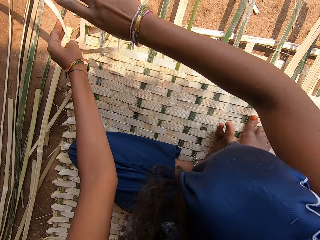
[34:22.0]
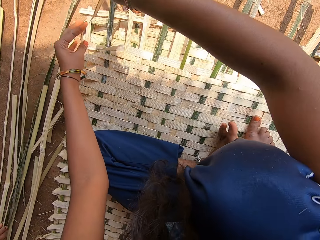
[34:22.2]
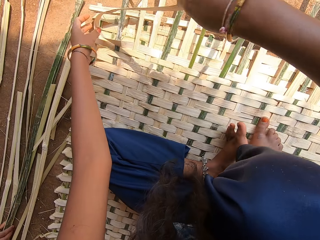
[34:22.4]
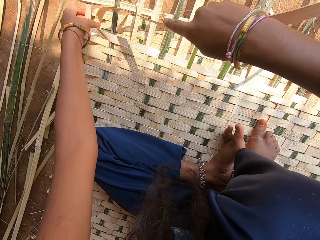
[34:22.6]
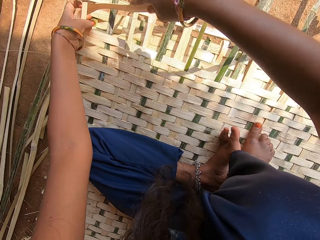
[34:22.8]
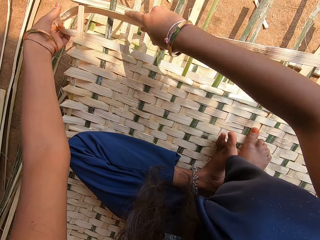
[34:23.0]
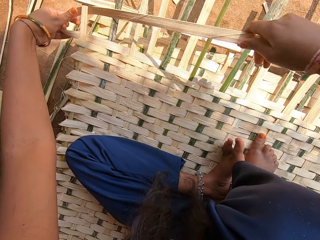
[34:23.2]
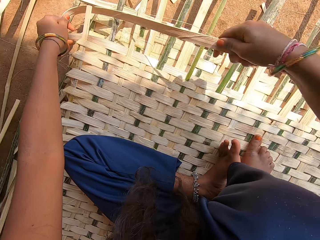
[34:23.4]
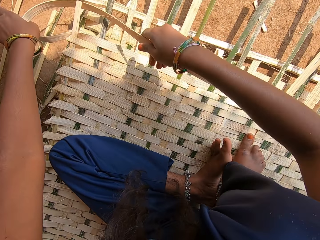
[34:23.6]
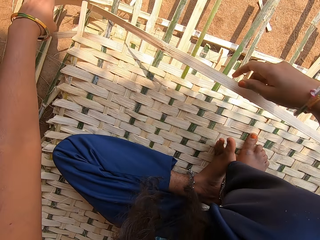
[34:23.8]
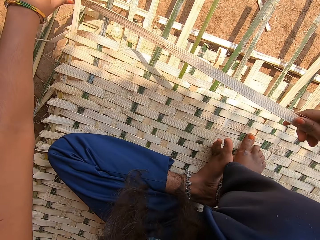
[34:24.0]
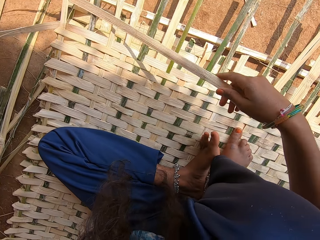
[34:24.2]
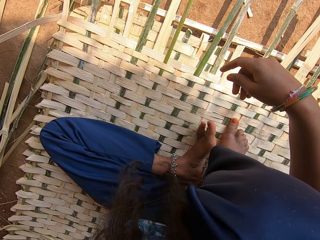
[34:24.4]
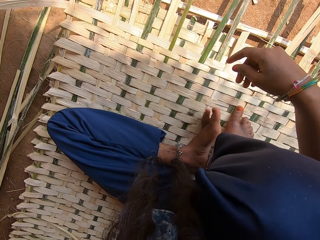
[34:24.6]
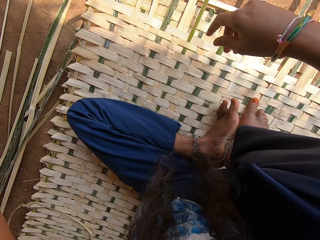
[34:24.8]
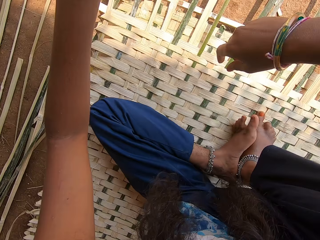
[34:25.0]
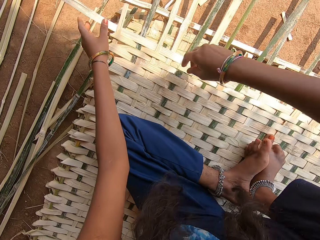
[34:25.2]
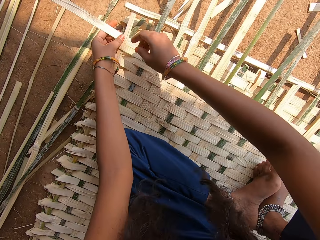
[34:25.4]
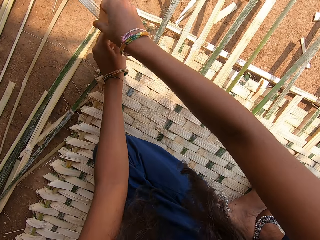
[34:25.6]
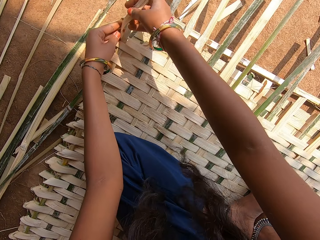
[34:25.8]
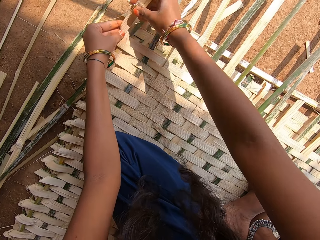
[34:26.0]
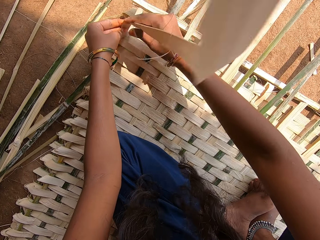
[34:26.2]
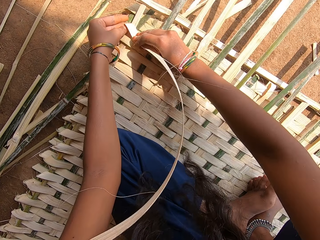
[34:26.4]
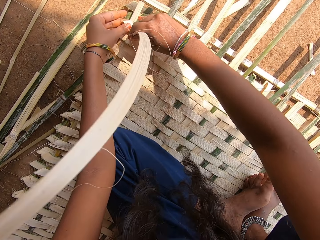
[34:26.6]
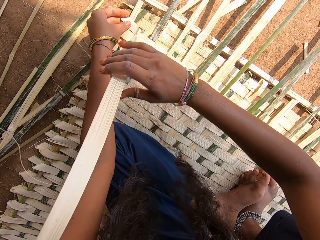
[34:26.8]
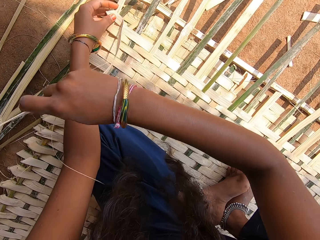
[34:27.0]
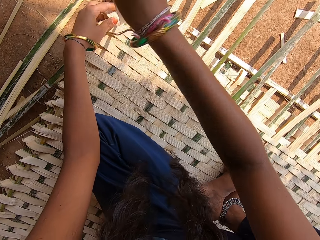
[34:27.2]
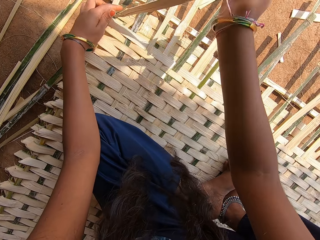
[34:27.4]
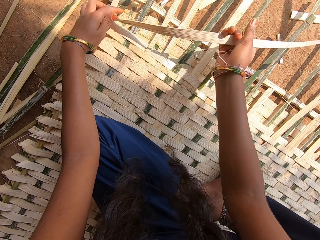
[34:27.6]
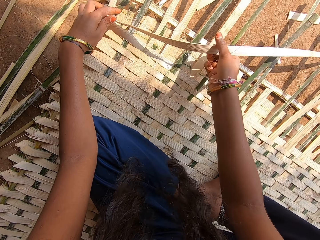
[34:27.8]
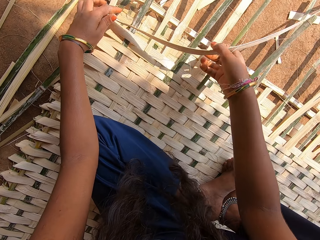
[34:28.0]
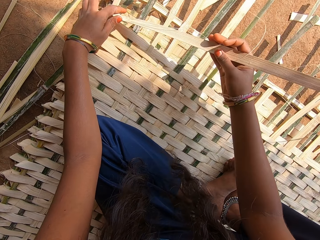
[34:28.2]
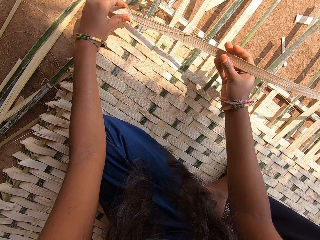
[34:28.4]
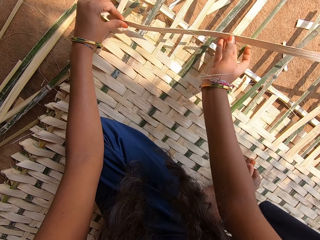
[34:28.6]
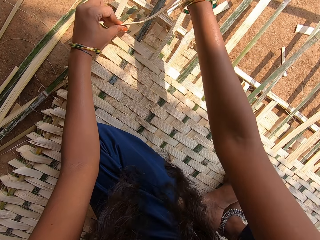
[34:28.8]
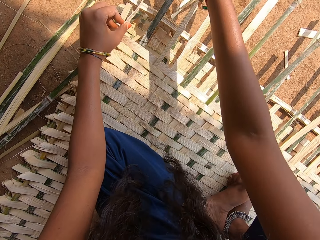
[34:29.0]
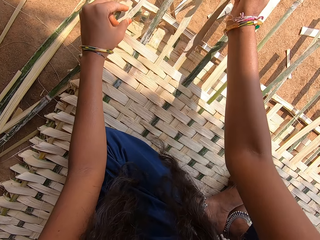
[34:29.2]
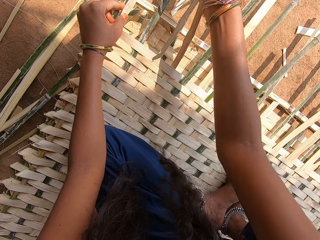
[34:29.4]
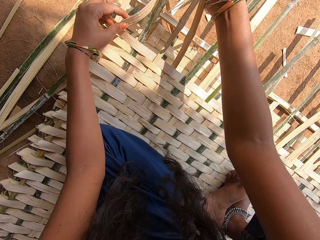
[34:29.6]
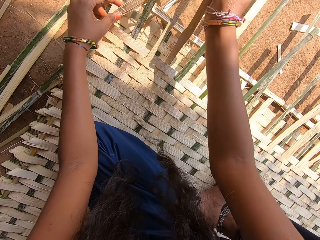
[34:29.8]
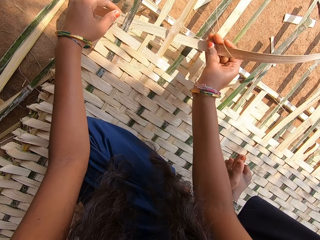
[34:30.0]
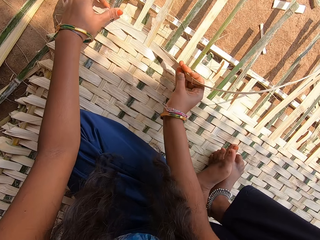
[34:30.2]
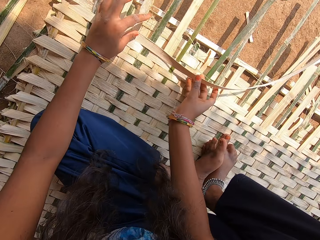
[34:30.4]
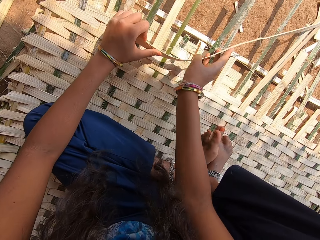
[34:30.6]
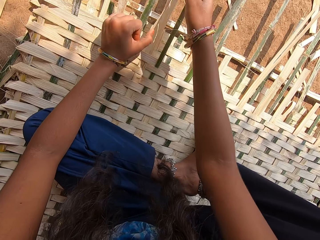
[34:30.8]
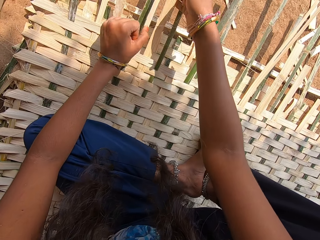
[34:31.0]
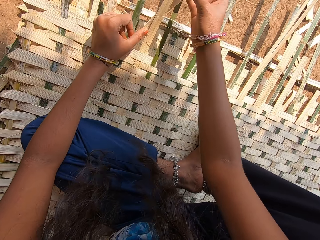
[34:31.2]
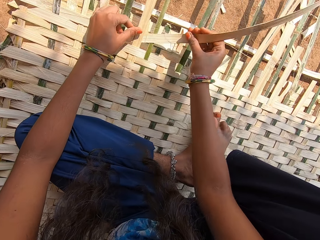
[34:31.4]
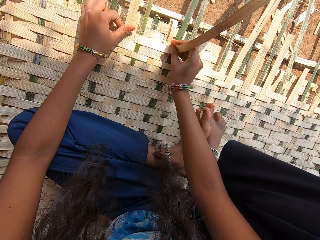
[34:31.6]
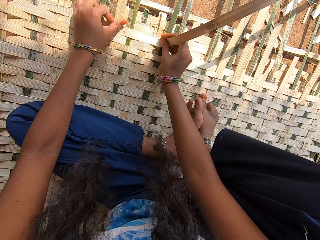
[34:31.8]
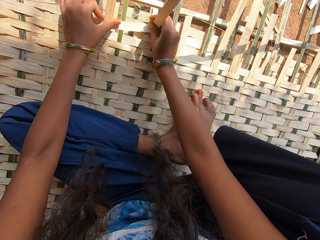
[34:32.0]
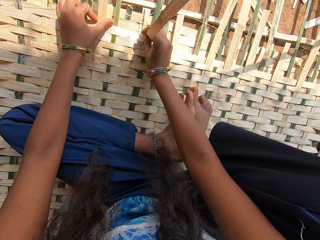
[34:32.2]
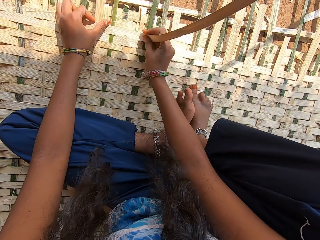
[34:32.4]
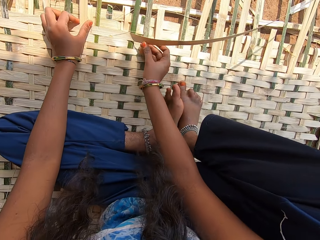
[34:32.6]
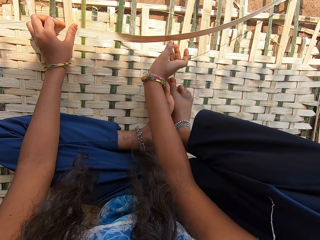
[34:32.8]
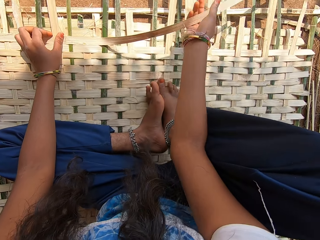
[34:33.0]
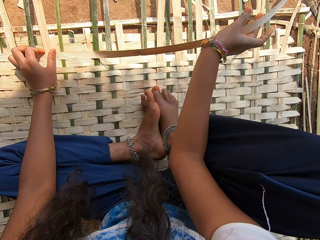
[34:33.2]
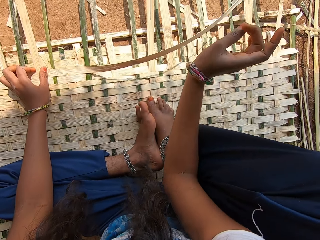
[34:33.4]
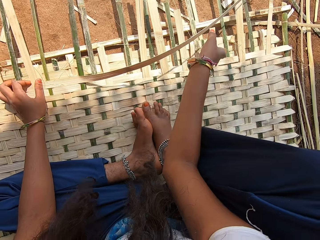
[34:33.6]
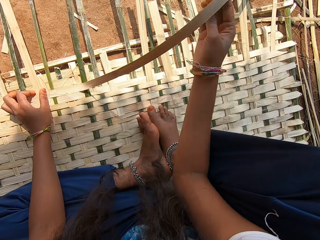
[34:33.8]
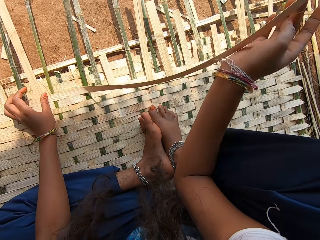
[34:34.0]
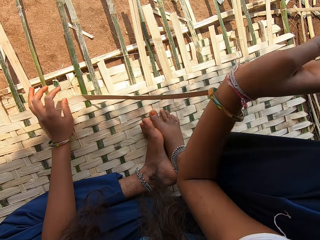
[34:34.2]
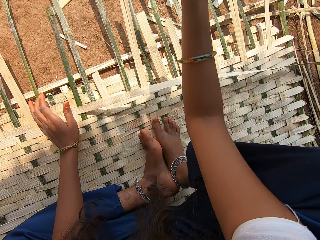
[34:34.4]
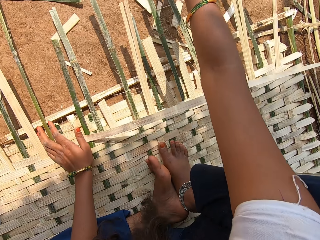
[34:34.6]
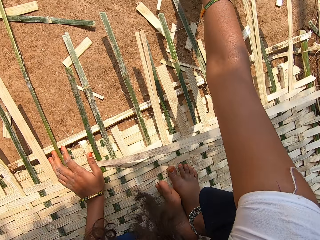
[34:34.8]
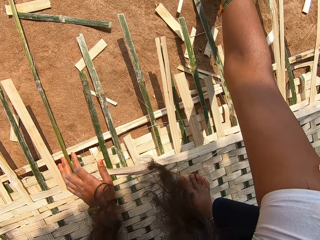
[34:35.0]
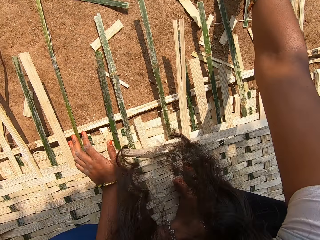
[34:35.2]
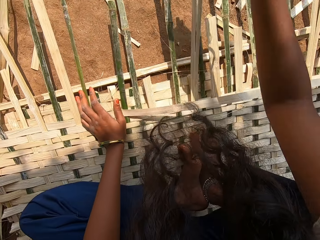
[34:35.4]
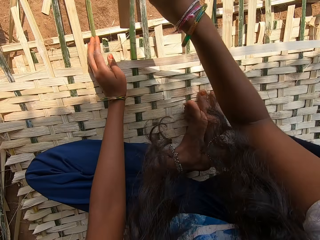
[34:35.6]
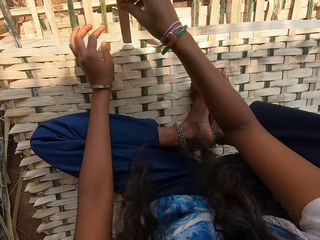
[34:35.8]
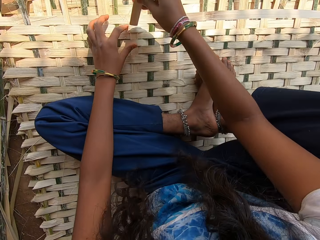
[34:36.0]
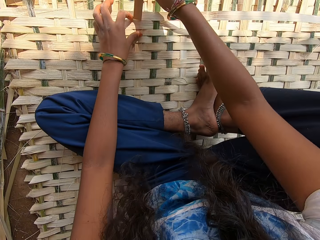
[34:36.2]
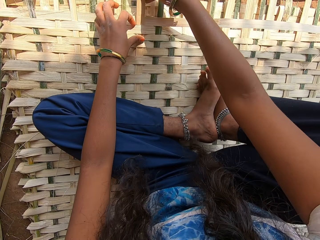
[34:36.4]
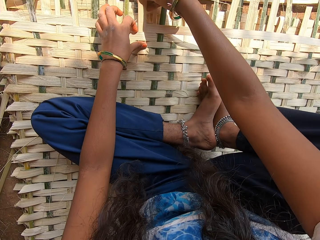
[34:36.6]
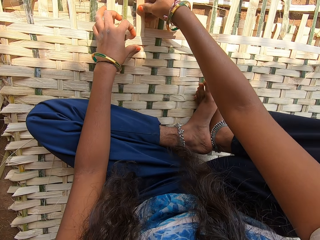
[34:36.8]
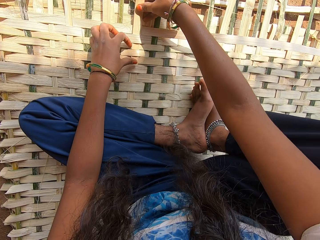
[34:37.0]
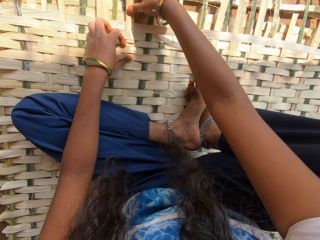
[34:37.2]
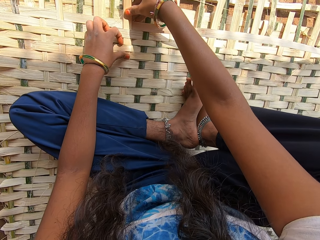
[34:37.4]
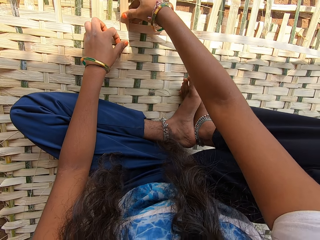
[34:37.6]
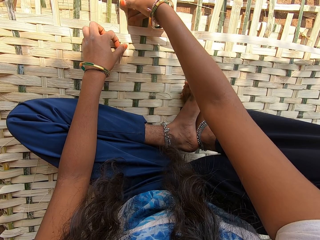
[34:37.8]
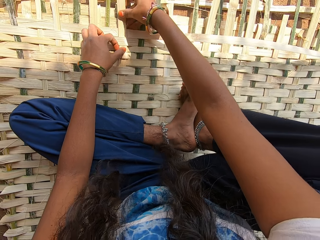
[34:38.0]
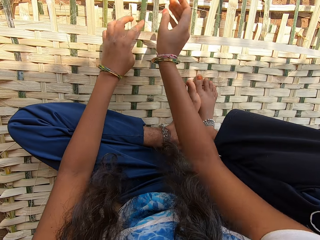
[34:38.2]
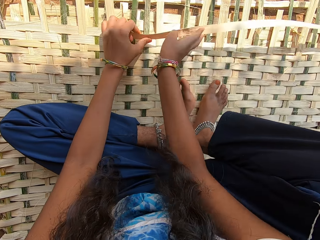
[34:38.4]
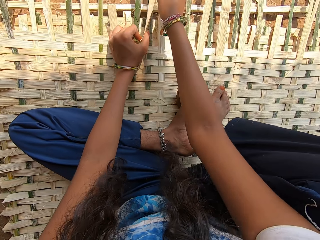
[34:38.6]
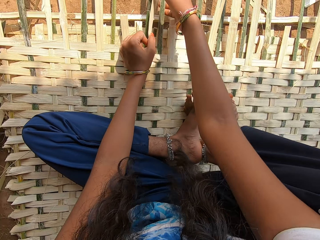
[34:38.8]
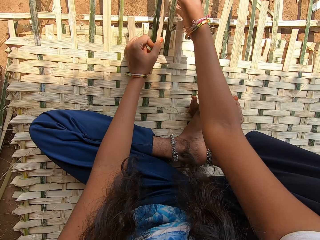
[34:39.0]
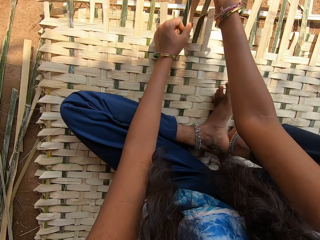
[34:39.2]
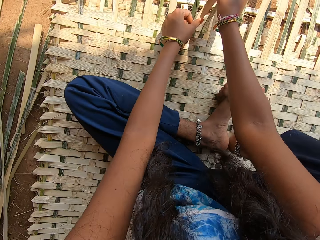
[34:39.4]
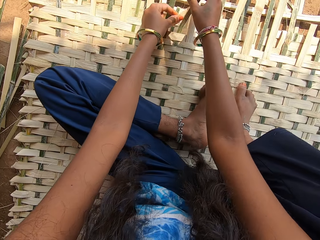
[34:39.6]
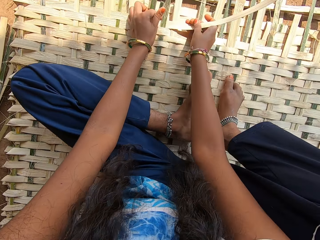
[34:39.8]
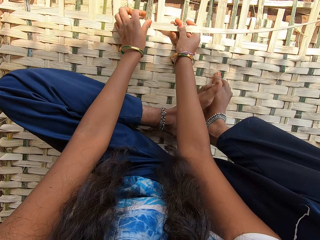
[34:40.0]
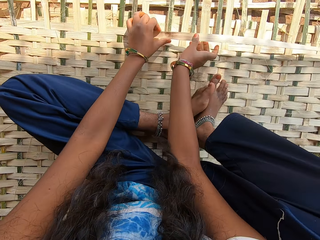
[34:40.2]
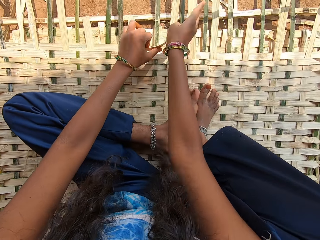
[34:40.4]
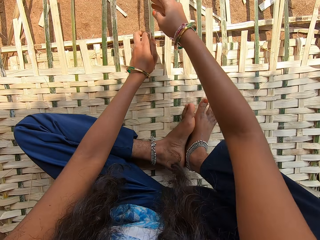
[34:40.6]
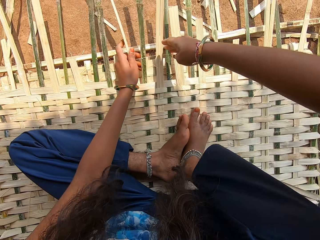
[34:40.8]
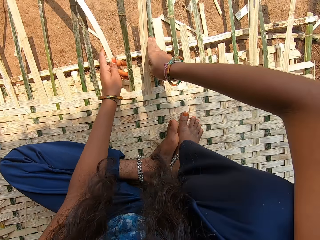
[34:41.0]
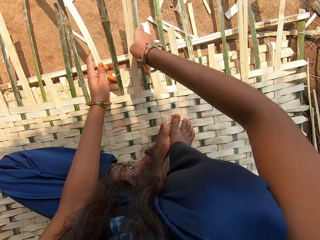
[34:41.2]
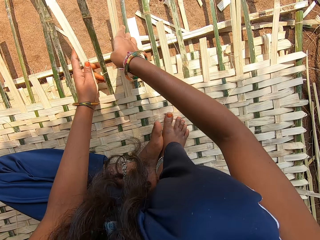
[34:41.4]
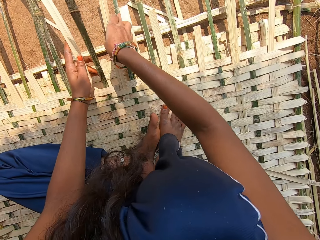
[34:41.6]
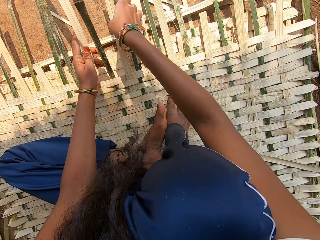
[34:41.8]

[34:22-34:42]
The camera wearer picks a reed from the ground. They weave a mat with the reed.

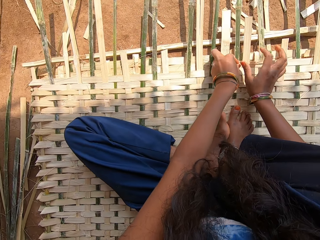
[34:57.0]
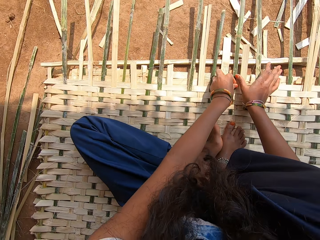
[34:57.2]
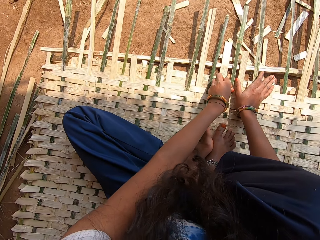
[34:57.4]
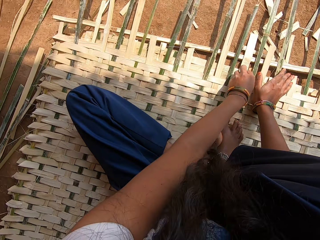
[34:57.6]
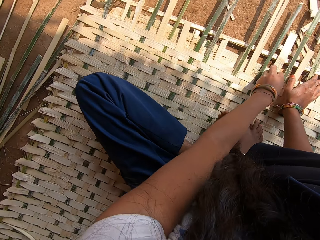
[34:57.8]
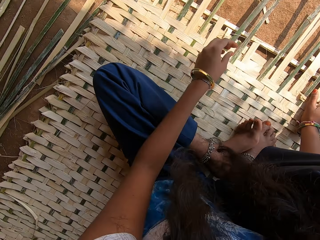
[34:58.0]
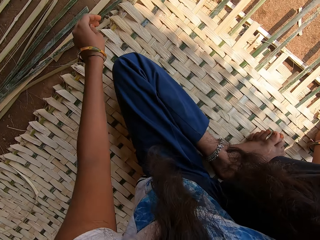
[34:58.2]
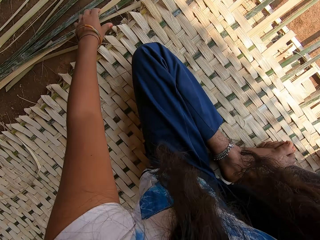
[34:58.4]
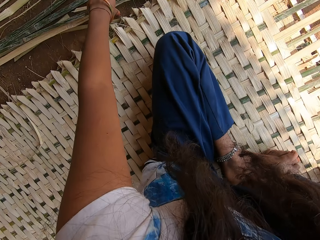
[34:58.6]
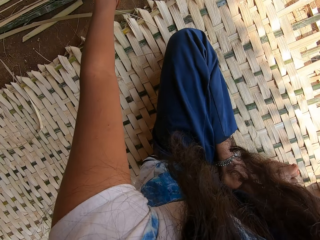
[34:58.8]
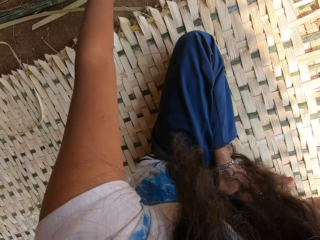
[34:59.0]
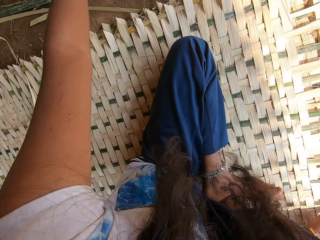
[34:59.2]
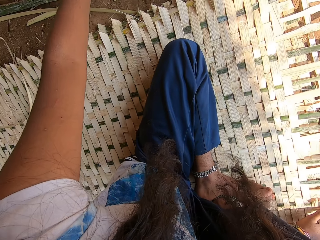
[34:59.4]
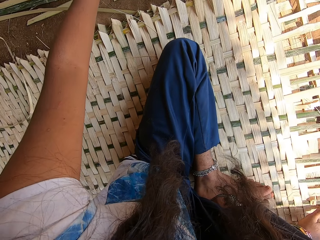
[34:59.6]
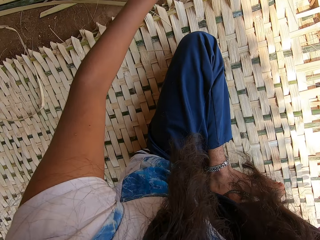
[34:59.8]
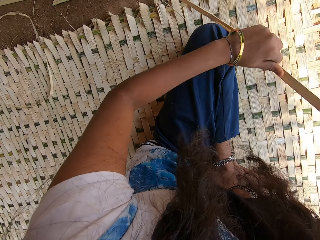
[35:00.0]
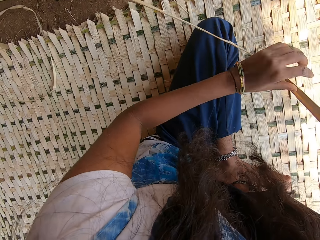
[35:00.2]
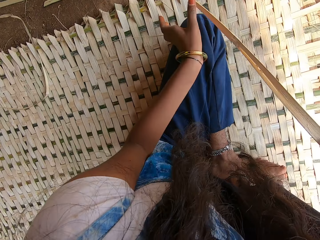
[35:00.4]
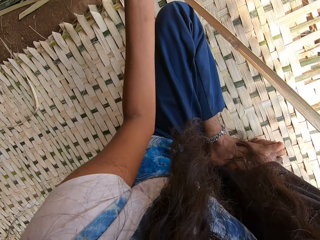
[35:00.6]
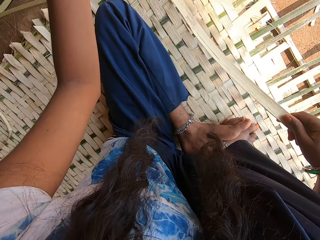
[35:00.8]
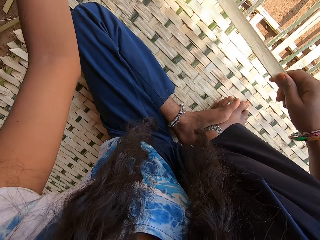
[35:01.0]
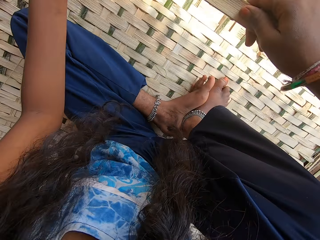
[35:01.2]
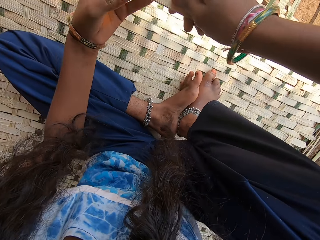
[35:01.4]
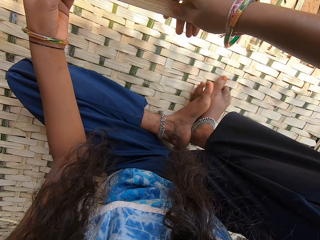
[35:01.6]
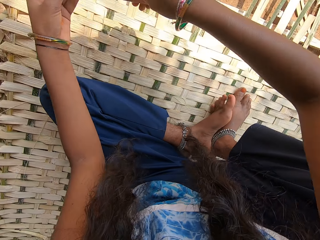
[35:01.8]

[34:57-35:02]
The camera wearer picks a reed from the ground.
